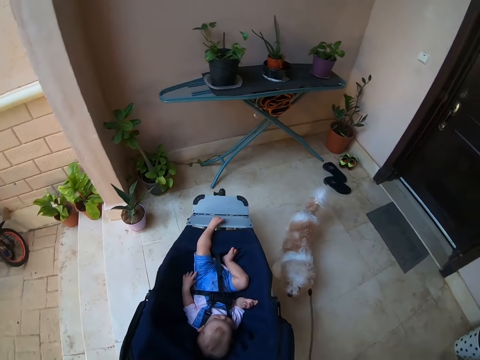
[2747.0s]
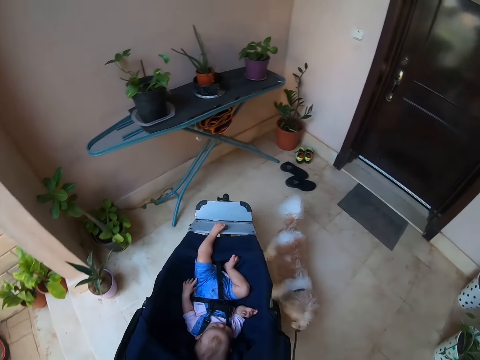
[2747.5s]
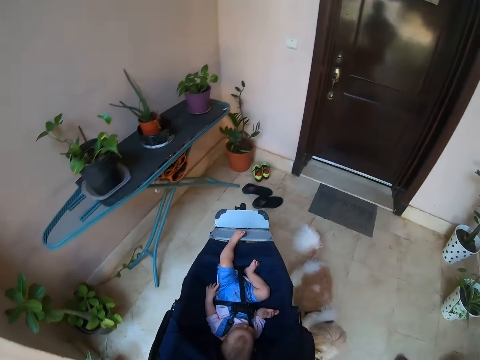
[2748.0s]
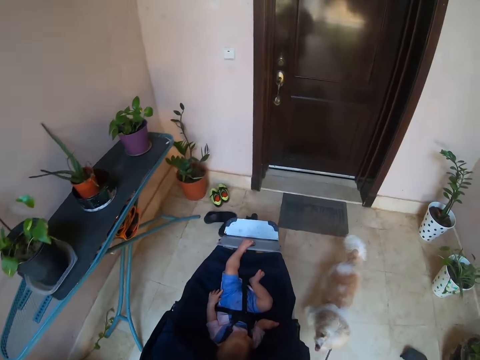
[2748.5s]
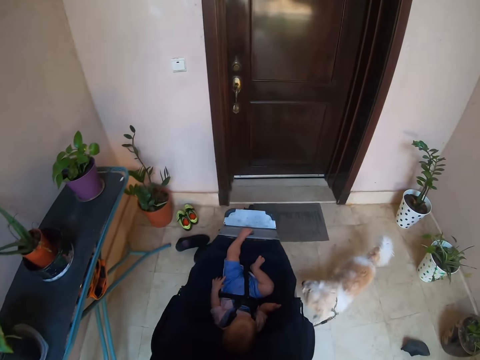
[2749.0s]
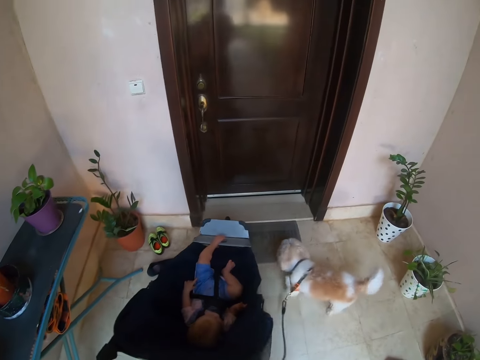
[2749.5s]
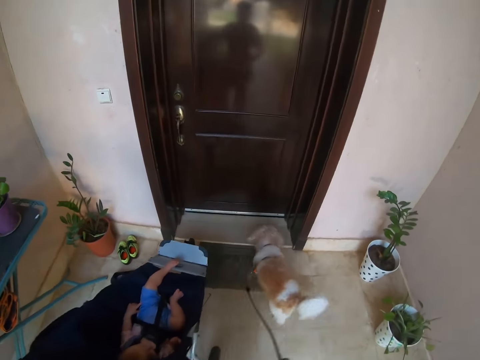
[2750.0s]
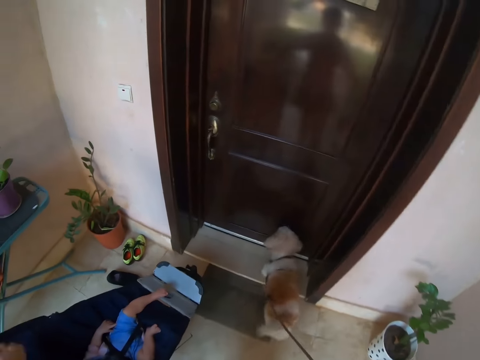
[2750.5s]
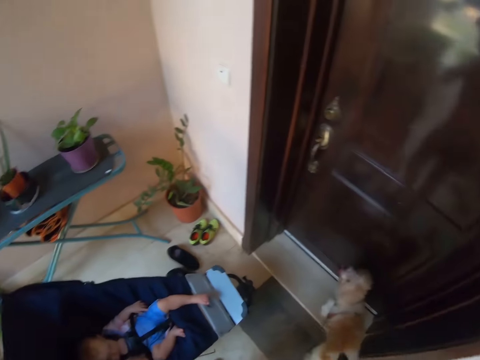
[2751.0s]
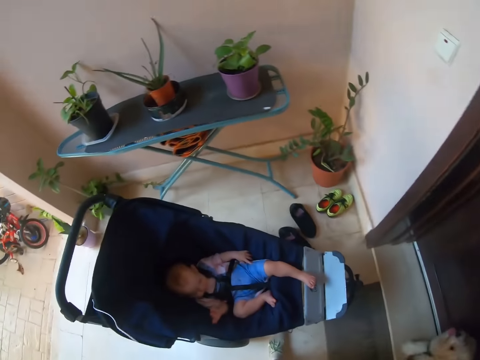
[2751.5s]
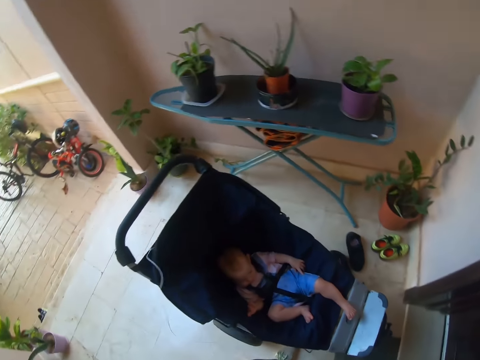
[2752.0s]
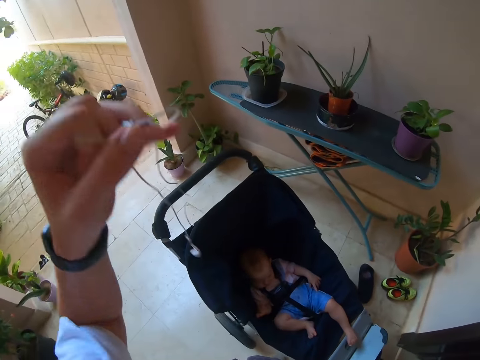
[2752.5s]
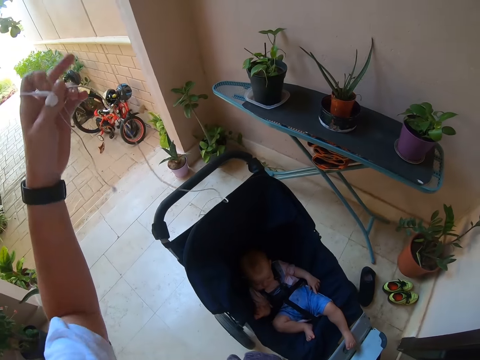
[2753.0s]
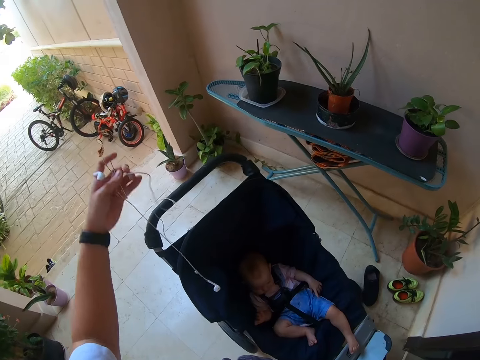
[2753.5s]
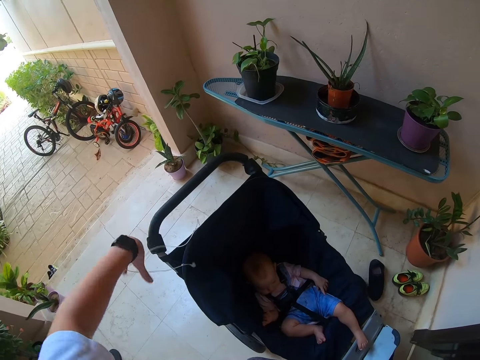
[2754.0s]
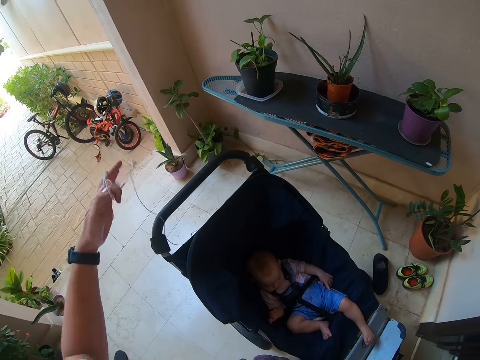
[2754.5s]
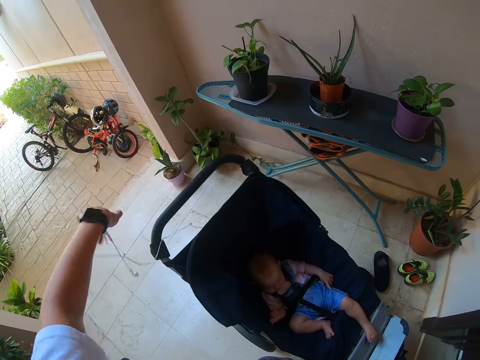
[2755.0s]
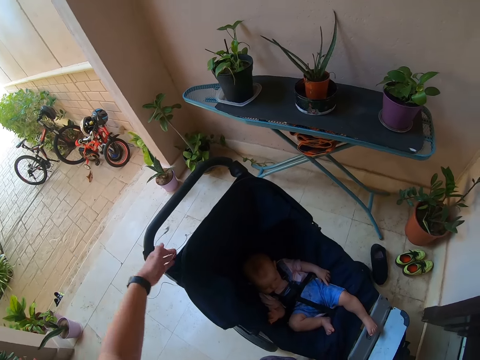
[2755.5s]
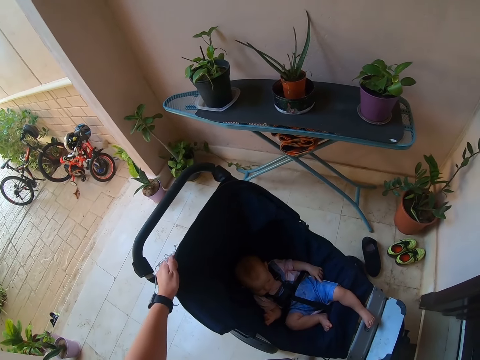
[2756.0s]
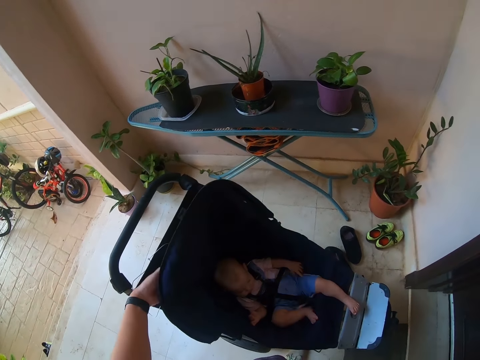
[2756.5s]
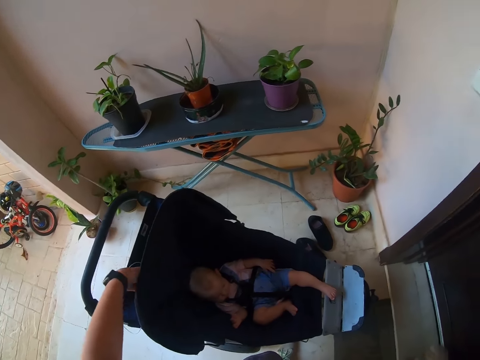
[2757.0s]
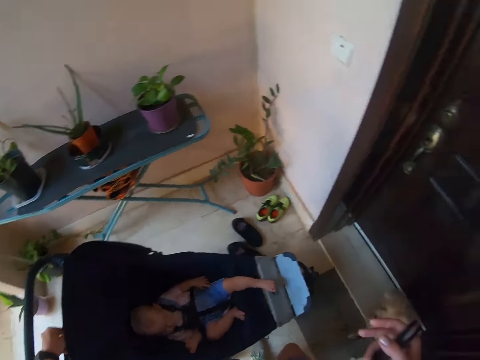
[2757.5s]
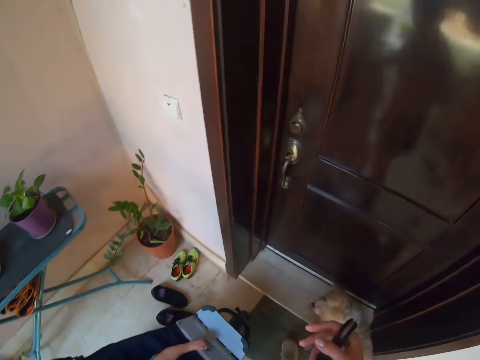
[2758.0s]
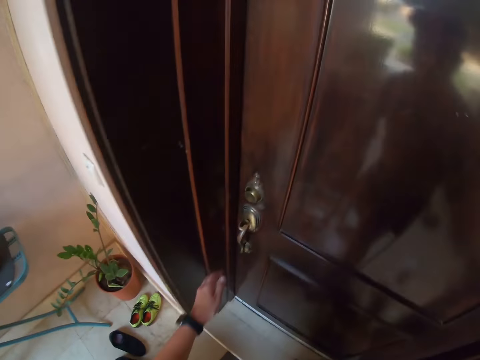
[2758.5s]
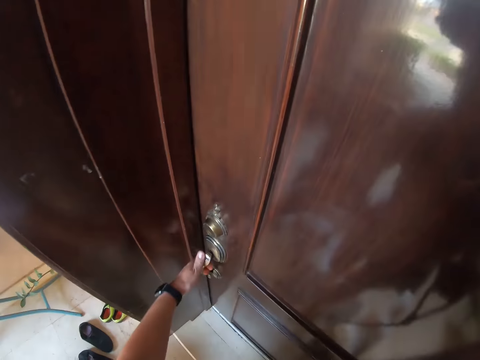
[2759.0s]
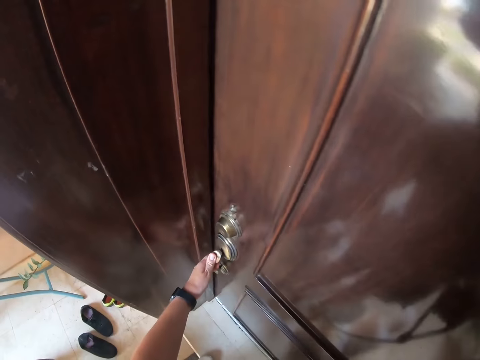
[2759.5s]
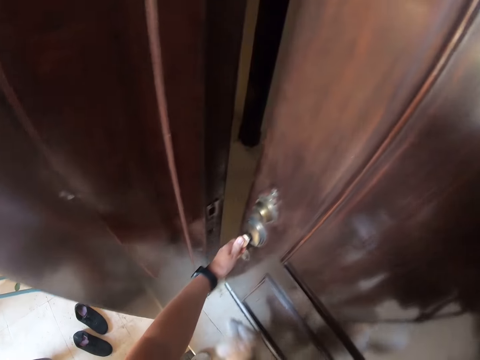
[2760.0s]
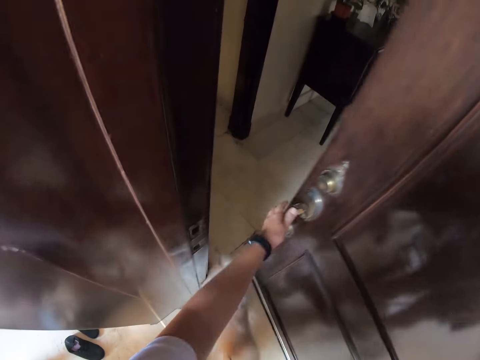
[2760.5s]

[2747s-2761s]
The camera wearer pushes the stroller. They move away from the stroller. They fold the earphones. They lift the earphones. They drop the earphones on the stroller. They move towards the door. They open the door.

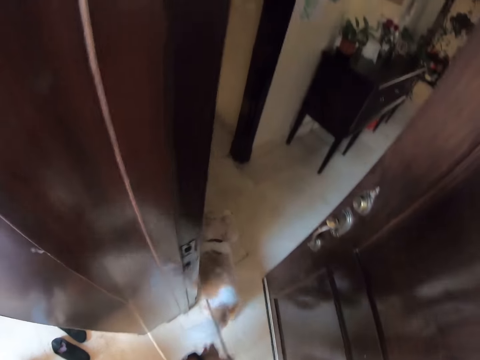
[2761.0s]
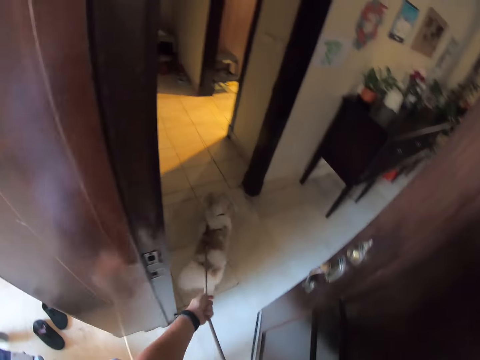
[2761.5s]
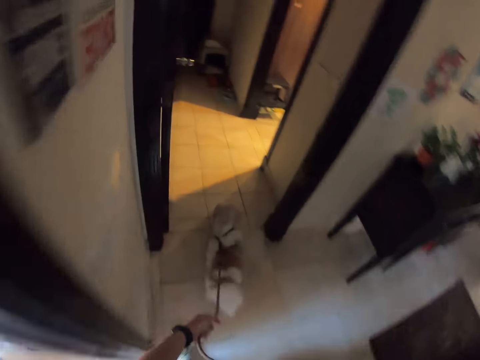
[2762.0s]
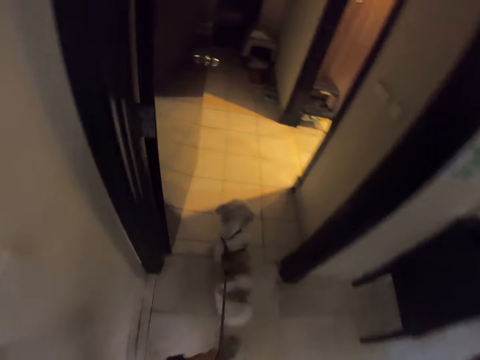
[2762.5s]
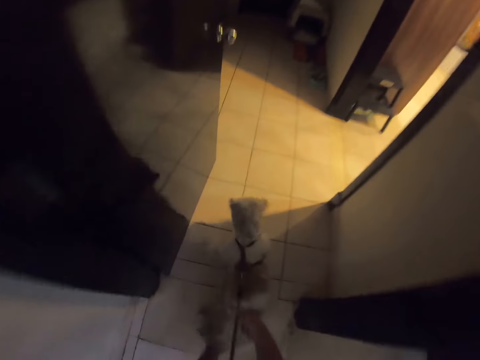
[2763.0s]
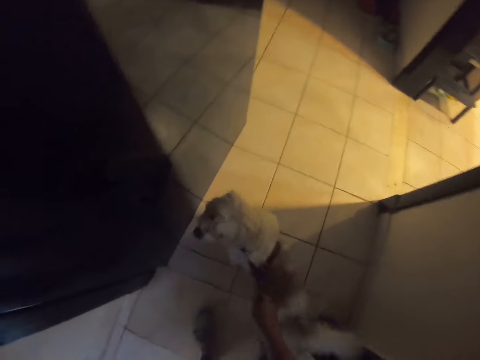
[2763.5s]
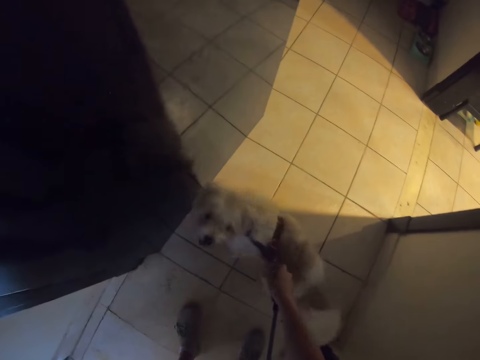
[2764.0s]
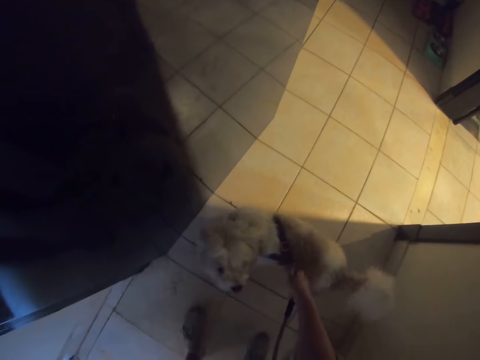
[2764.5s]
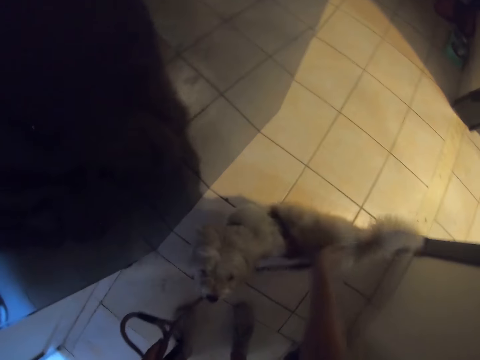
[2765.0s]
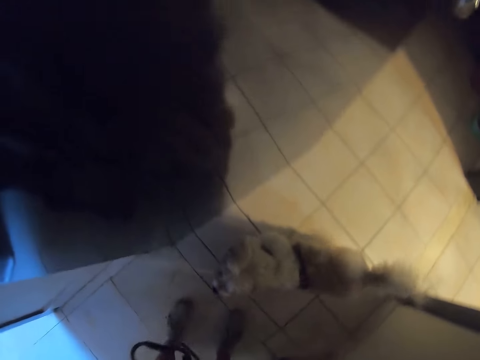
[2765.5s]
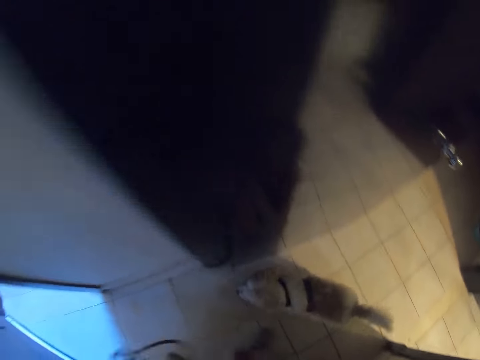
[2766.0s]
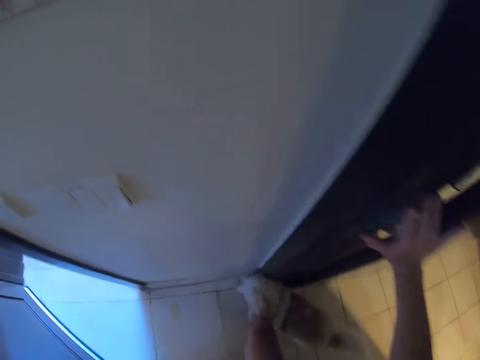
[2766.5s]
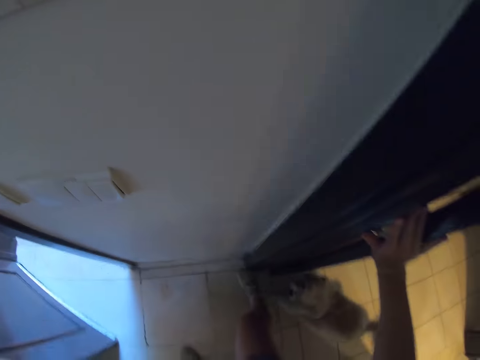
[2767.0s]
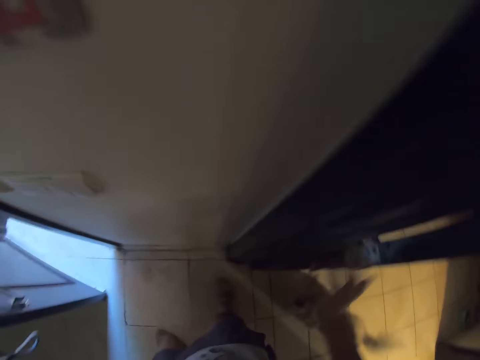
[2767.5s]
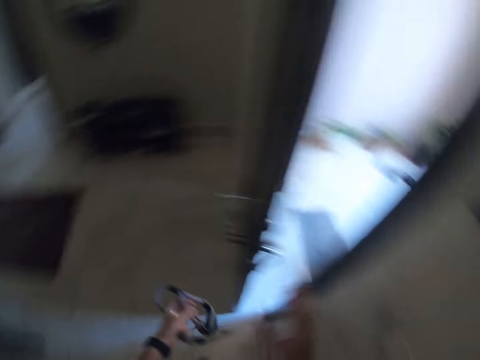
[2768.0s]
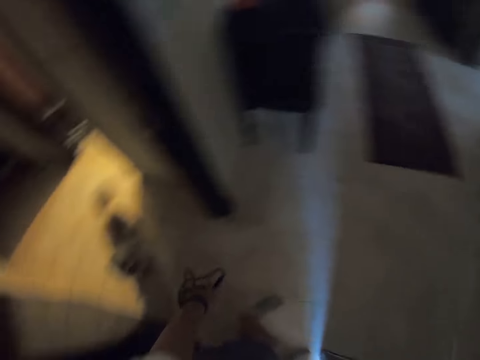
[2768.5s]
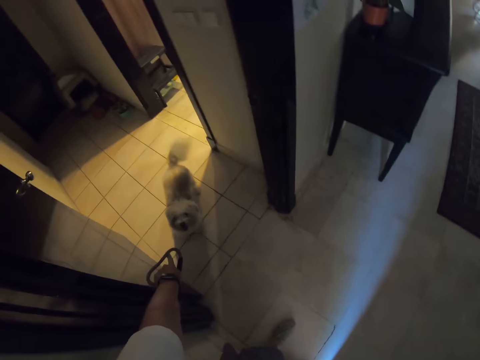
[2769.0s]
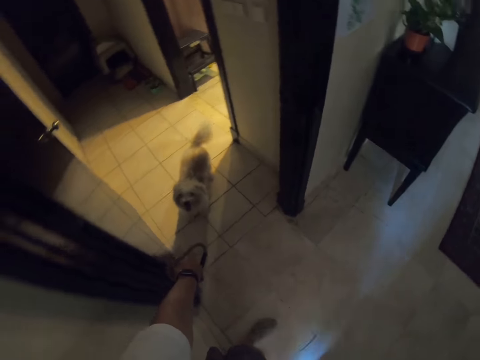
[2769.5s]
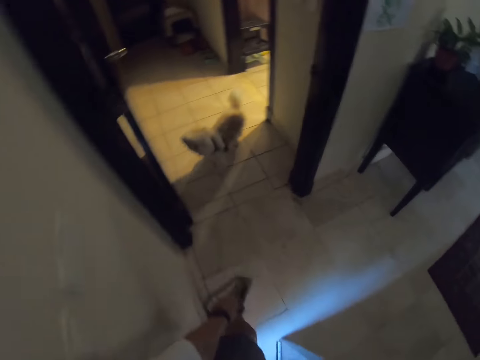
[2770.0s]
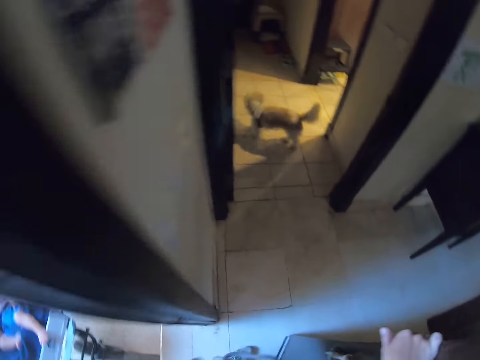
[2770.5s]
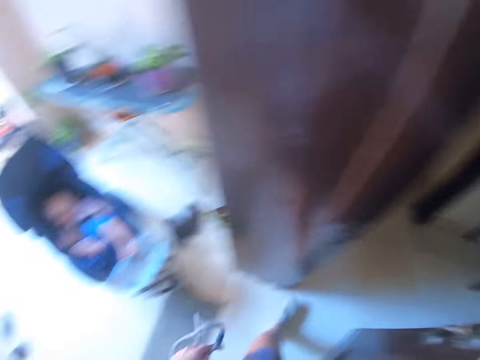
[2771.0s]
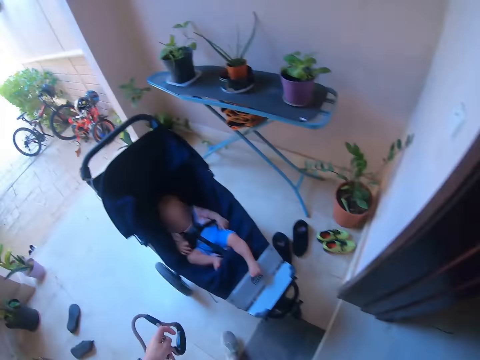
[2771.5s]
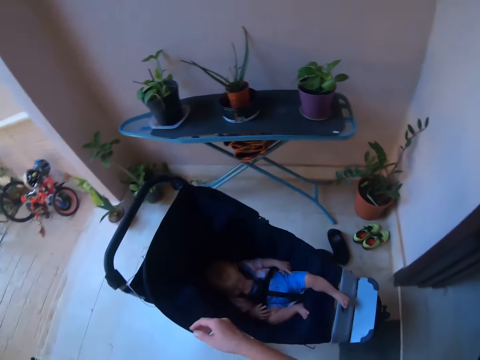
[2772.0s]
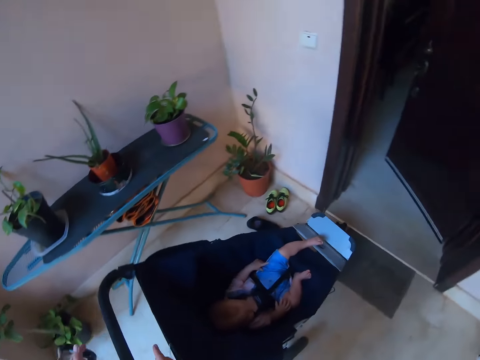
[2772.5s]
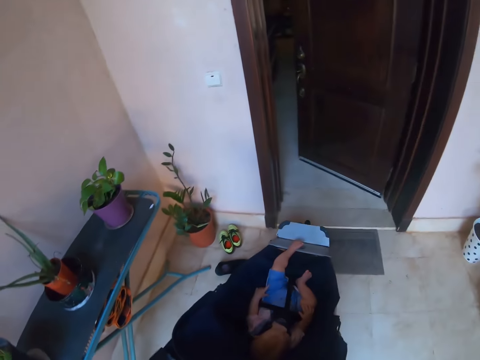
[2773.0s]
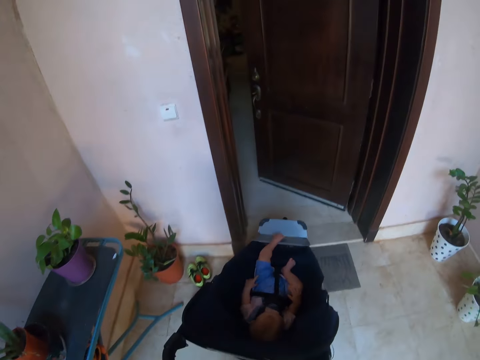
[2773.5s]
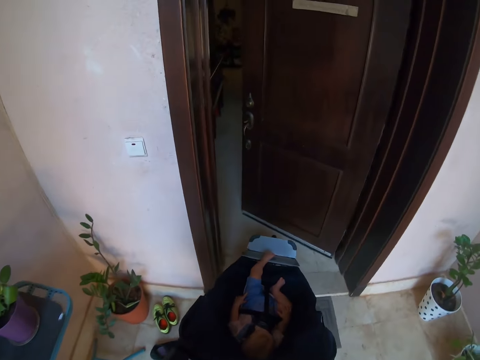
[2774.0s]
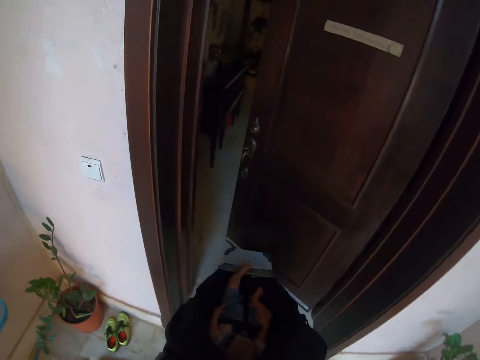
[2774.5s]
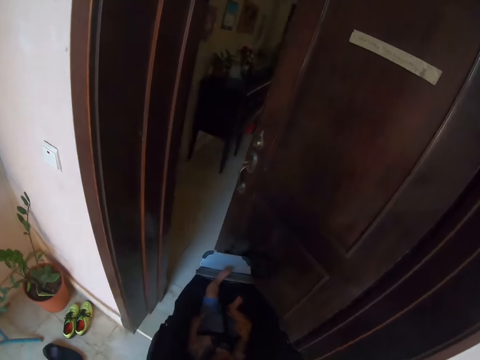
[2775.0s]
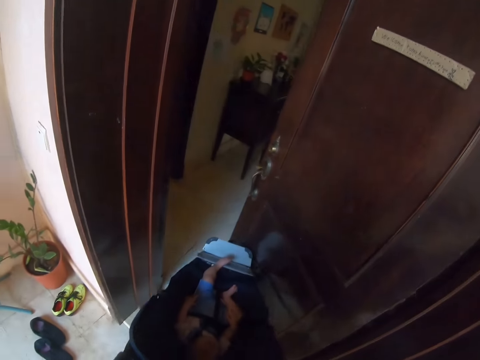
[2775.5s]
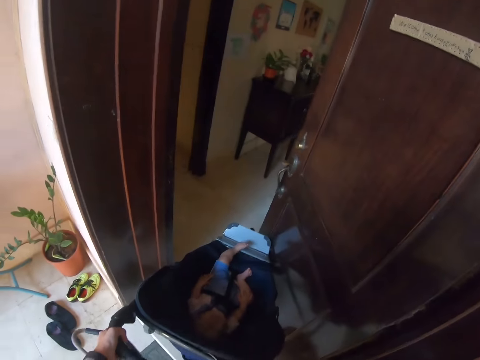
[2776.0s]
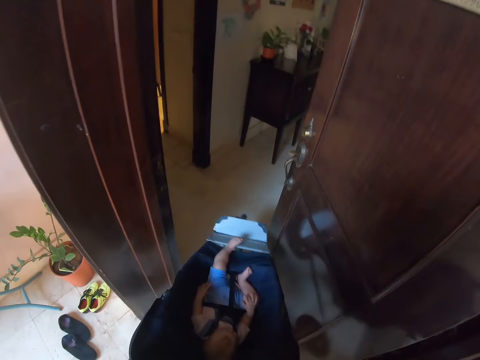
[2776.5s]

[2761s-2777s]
The camera wearer enters the house. They hold the dog leash. They remove the leash from the dog. They block the dog. They hold the door. They turn round. They talk to the dog. They walk out. They push the kid in the house. They hold a stroller. They enter the stroller in the house.
